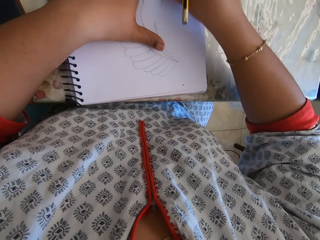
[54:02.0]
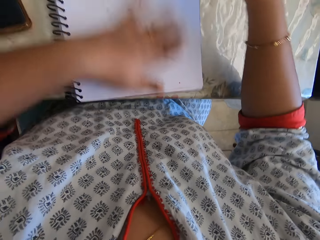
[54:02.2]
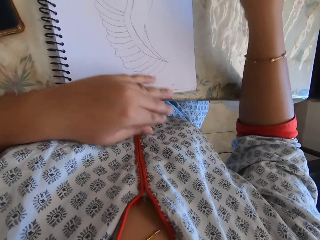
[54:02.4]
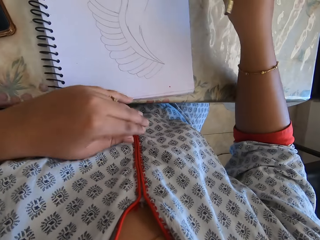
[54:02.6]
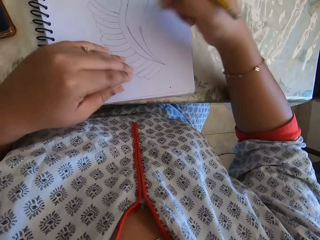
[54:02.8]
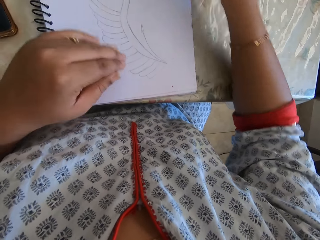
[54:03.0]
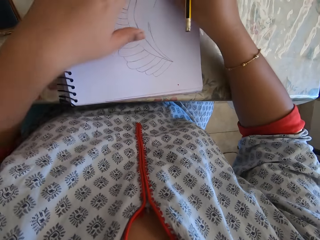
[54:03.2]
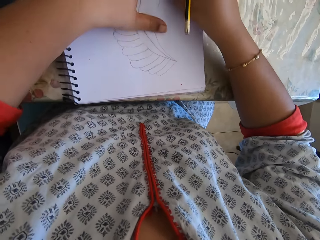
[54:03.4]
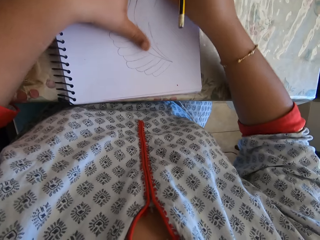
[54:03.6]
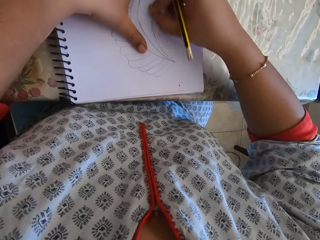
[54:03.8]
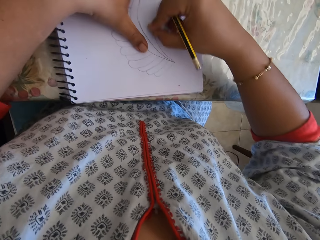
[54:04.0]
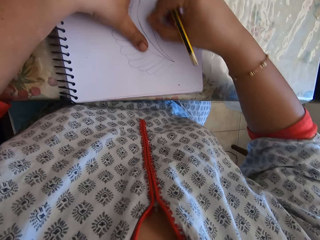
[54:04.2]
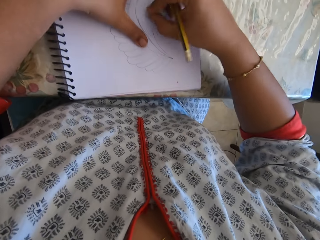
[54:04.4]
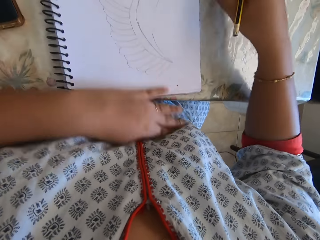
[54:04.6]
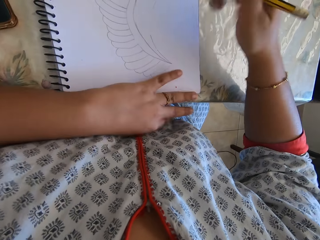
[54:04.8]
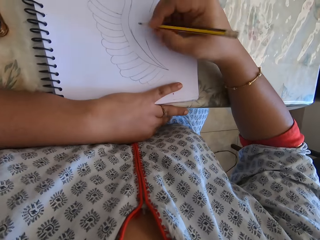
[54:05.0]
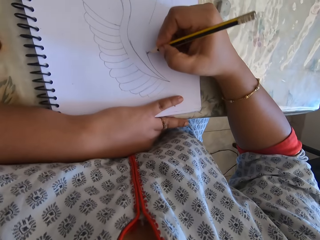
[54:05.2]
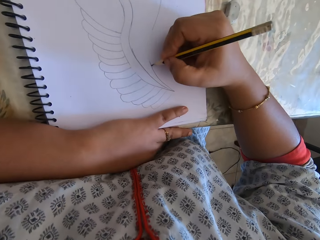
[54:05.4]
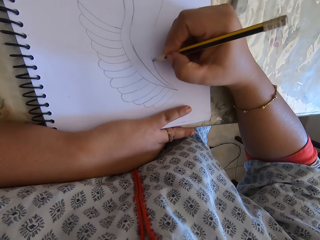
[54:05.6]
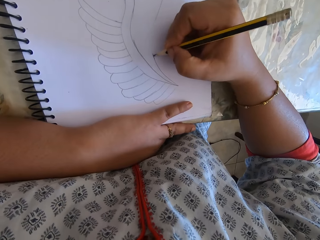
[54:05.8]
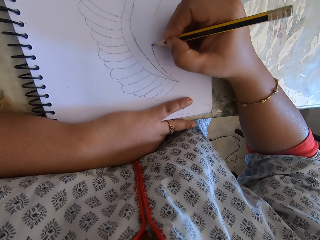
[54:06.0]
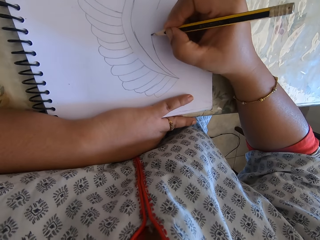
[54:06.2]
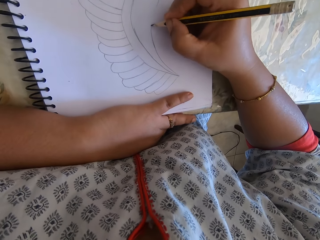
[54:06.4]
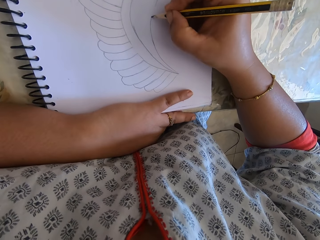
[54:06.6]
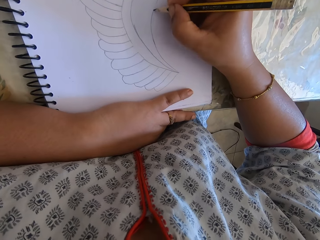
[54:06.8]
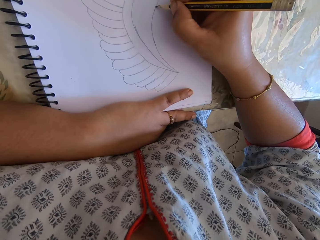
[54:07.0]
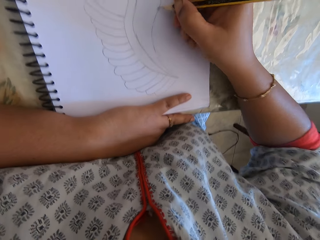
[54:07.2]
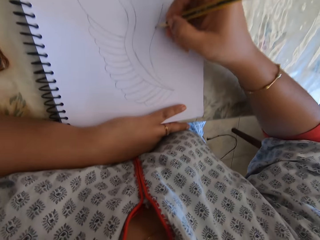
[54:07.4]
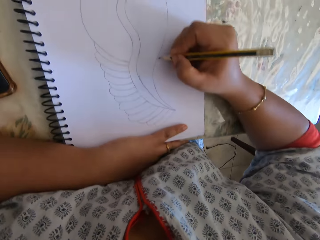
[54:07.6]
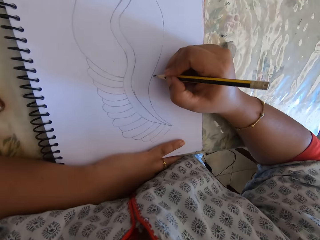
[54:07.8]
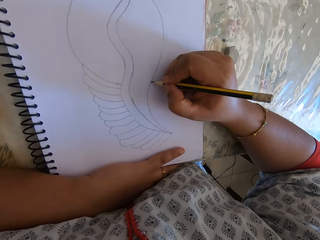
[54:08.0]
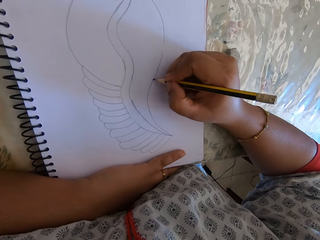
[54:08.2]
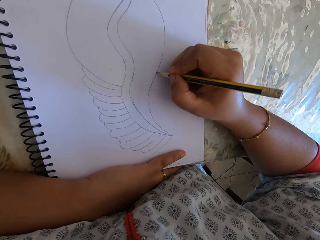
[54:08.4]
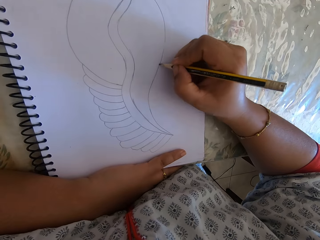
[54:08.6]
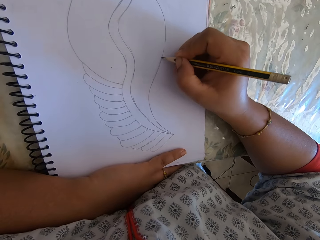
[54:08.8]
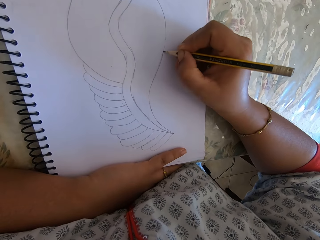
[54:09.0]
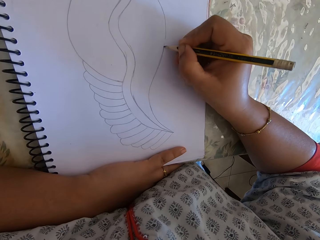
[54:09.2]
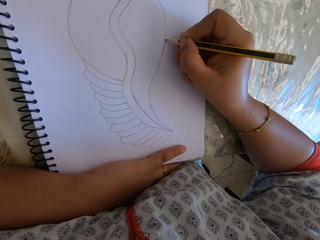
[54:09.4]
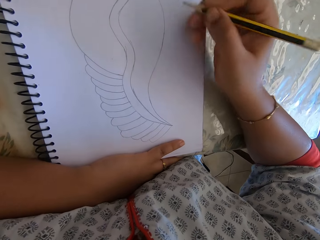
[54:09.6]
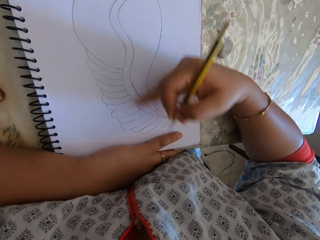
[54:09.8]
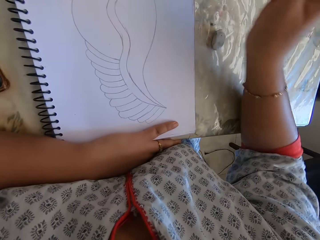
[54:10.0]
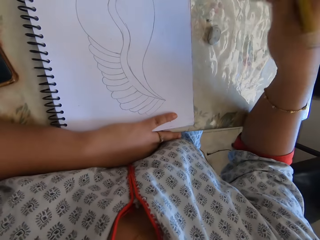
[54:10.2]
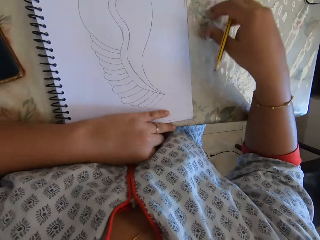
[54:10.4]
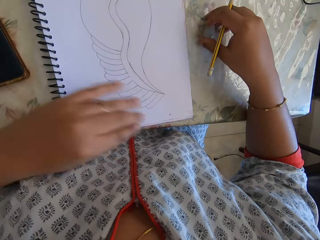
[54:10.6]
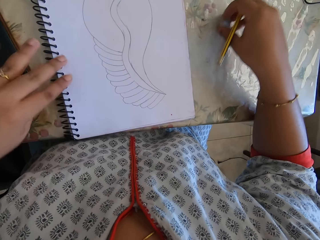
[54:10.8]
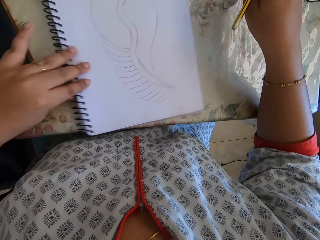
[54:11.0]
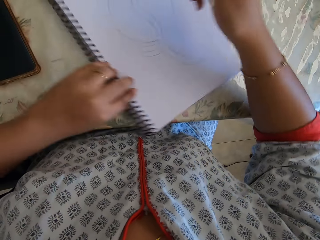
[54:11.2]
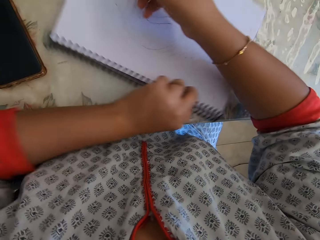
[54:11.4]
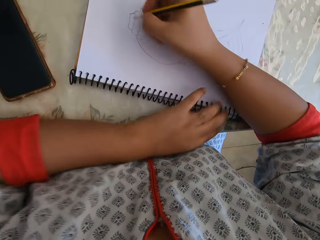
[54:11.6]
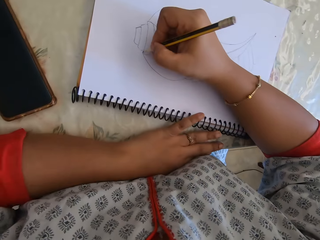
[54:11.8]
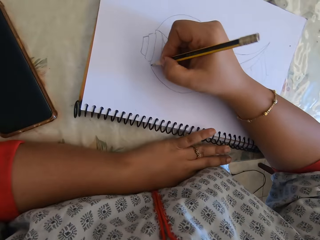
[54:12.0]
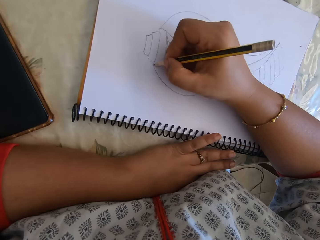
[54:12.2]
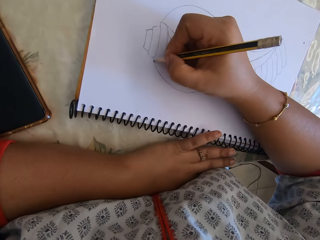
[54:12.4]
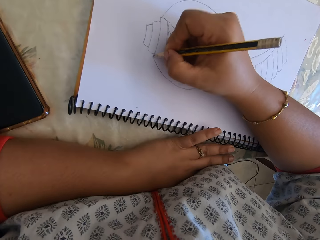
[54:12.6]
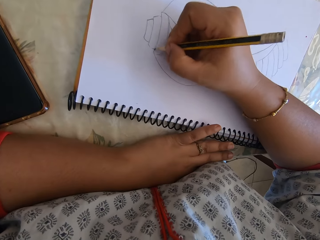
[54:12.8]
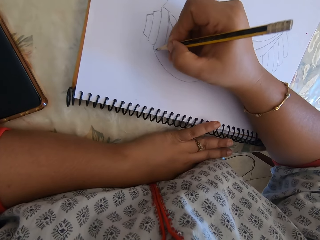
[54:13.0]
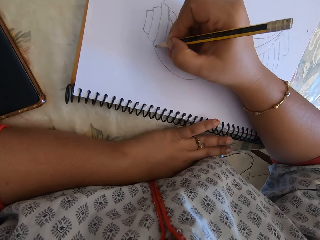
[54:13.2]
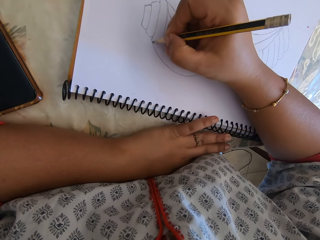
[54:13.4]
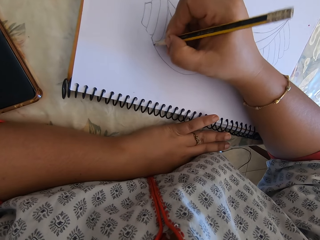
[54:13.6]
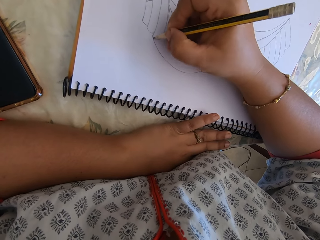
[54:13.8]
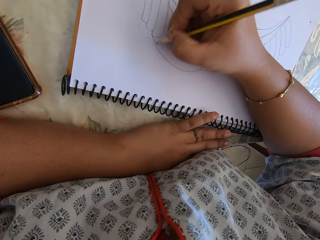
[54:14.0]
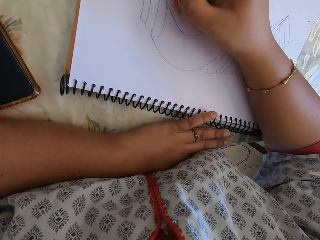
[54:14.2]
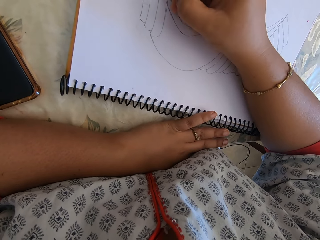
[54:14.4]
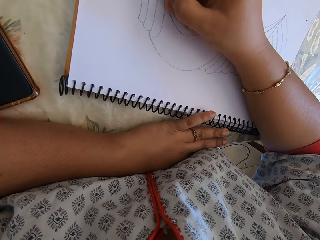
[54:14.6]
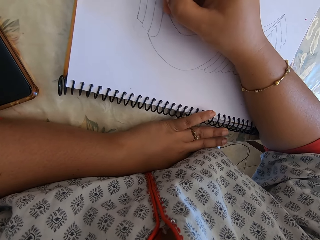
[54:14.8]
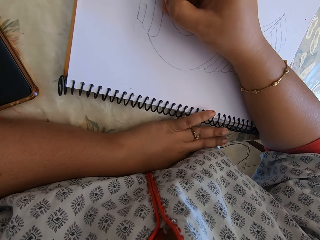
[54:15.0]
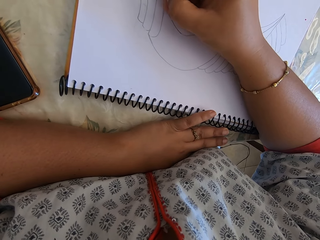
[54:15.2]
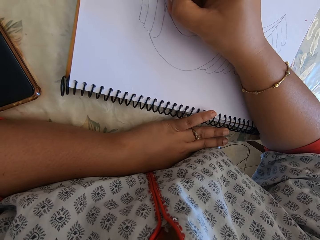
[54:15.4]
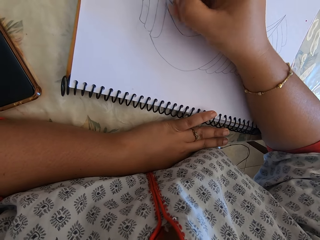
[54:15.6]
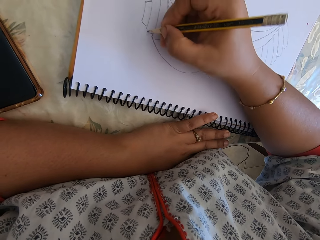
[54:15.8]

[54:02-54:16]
The camera wearer removes the eraser's particles with the left hand. They remove the eraser's particles with the right hand. They erase the drawing. They remove the eraser's particles with the left hand. They put the eraser on the table. They draw on the book with the pencil. They remove the eraser's particles with the right hand. They hold the eraser. They turn the book. They draw on the book with the pencil.

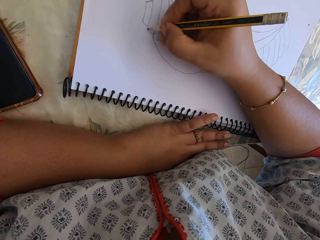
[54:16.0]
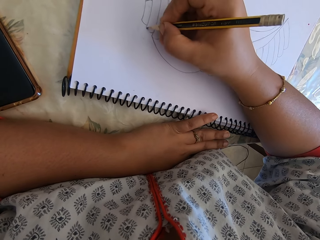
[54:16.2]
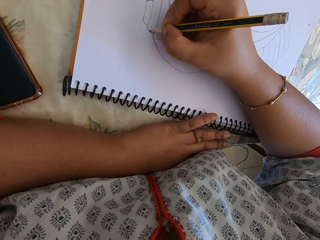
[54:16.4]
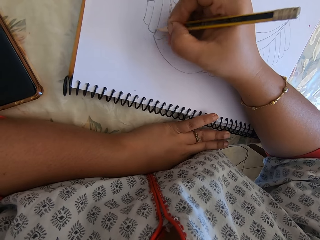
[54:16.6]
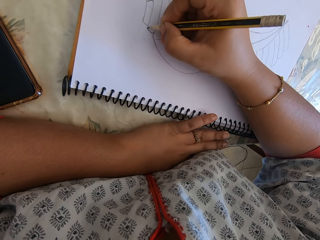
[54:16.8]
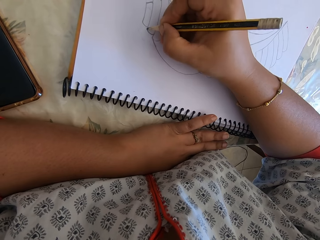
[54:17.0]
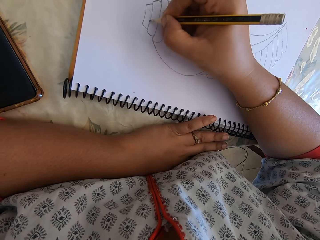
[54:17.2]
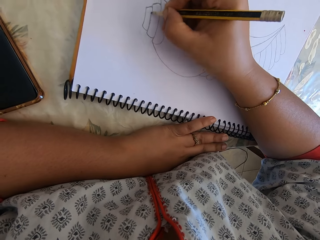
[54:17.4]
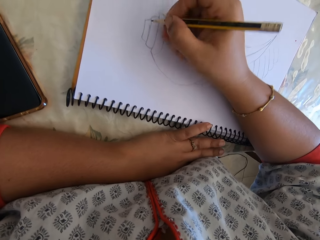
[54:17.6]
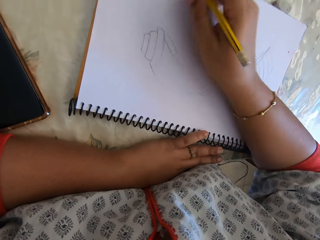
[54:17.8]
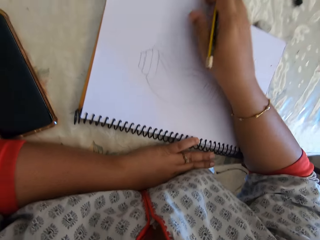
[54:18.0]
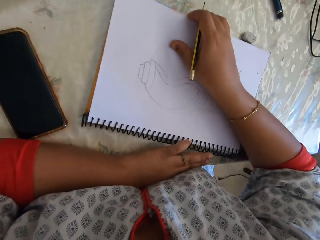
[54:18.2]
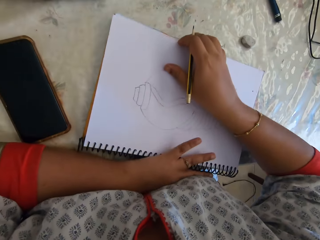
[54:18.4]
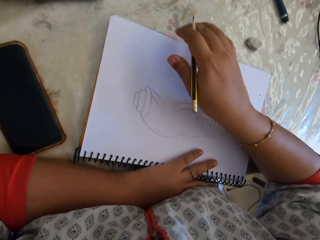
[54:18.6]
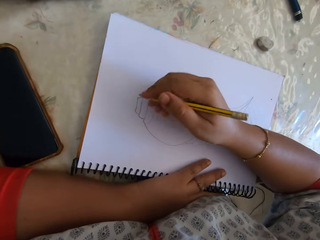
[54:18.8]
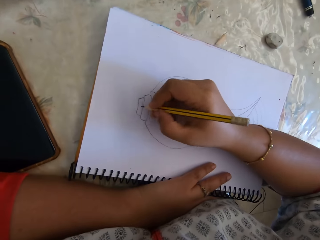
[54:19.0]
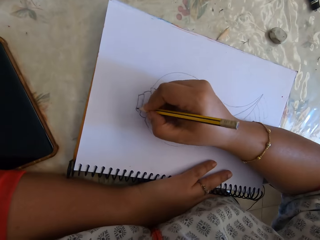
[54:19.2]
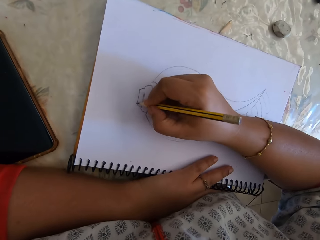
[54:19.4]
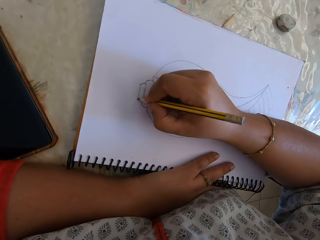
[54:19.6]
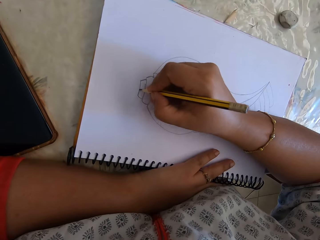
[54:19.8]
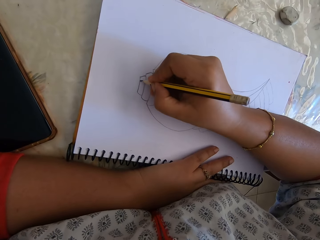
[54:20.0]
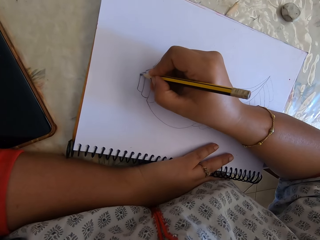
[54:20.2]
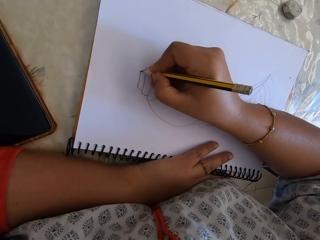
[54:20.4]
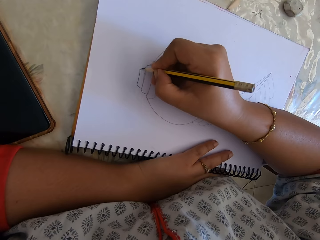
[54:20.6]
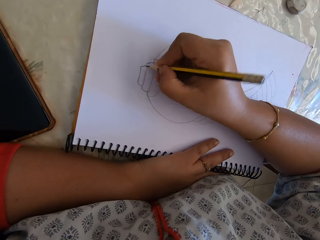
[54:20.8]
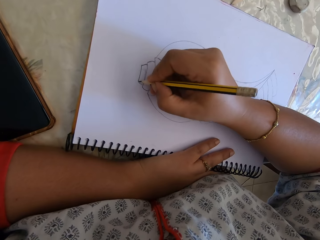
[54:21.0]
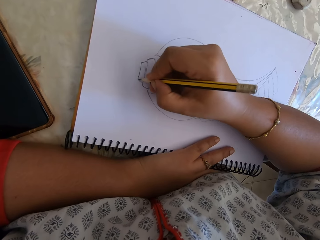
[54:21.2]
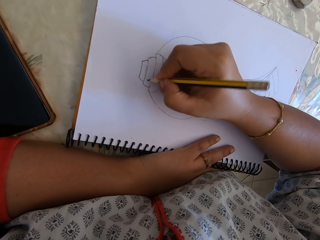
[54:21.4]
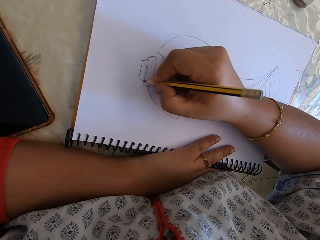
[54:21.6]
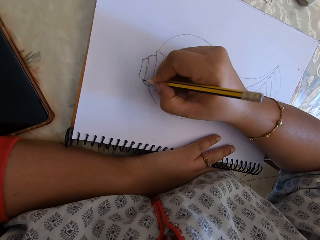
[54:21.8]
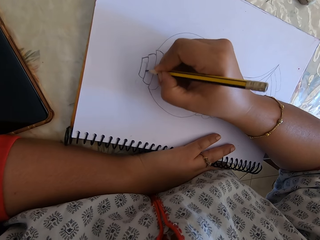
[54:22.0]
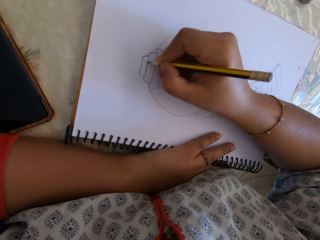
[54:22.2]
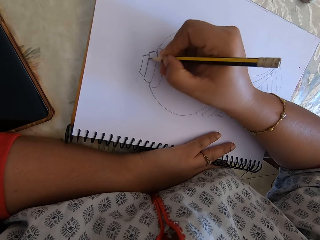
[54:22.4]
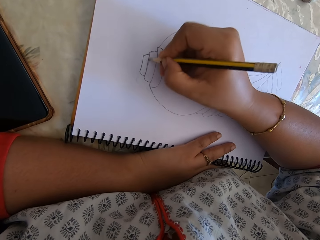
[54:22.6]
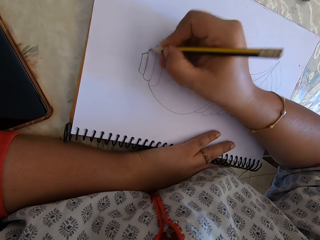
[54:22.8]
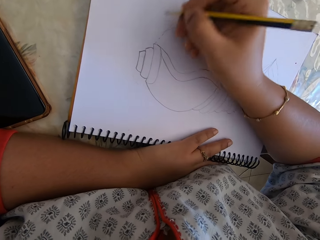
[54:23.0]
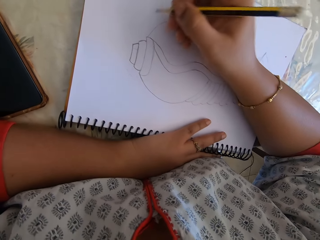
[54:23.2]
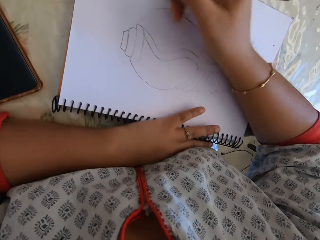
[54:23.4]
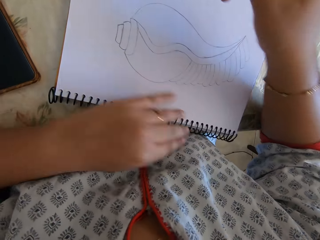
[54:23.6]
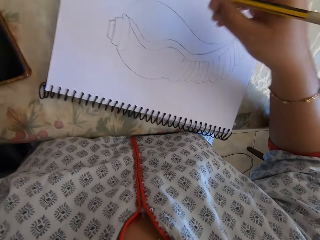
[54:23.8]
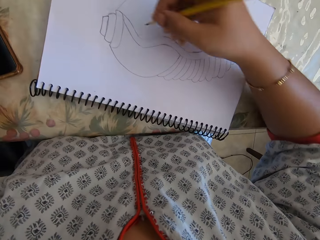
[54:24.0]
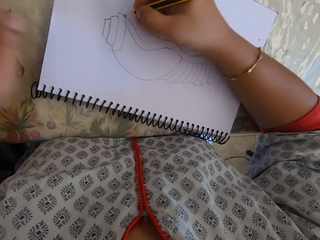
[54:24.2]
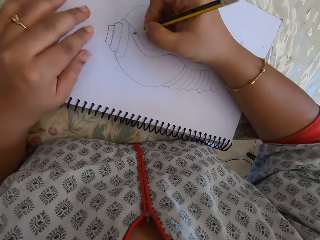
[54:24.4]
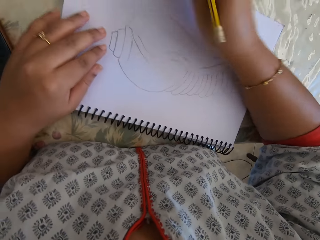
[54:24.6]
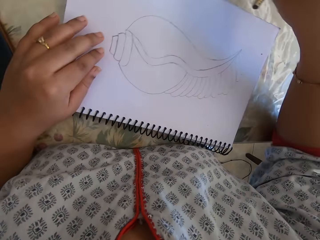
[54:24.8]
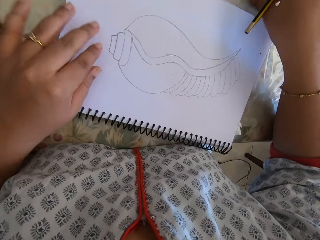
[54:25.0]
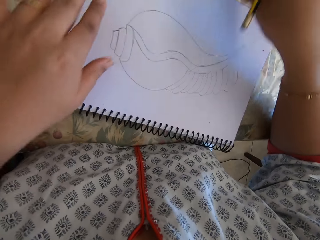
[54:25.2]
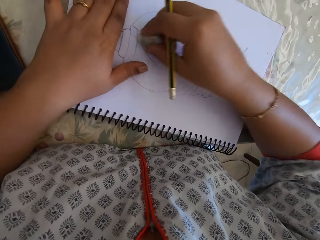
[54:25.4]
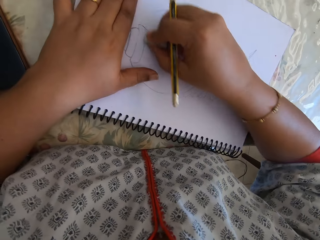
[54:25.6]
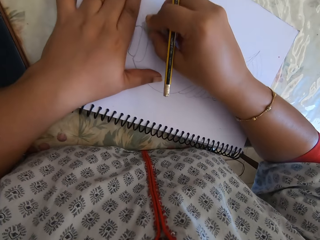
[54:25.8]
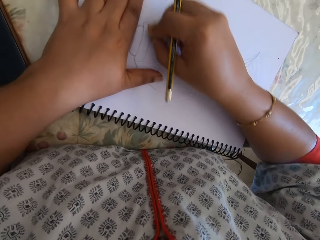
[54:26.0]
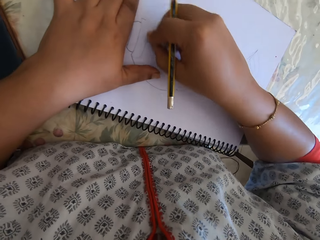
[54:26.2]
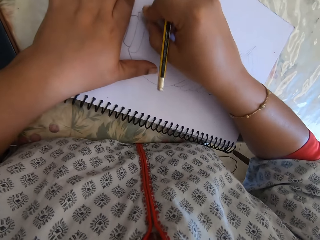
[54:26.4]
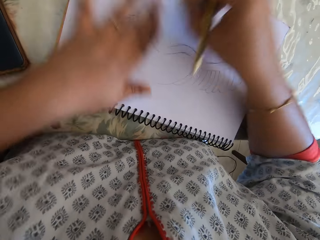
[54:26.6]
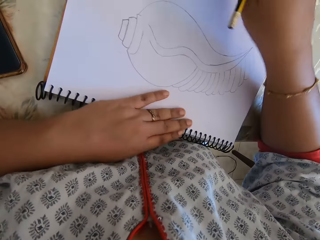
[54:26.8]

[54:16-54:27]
The camera wearer takes the eraser. They erase the drawing.
